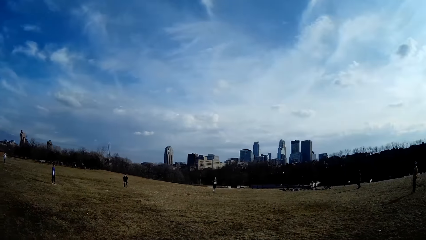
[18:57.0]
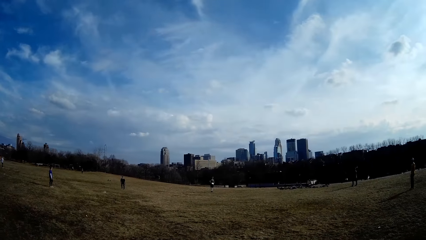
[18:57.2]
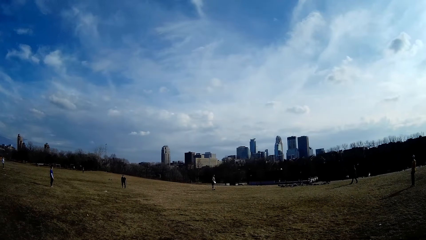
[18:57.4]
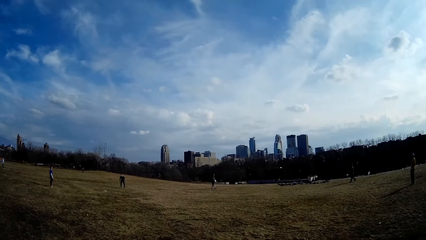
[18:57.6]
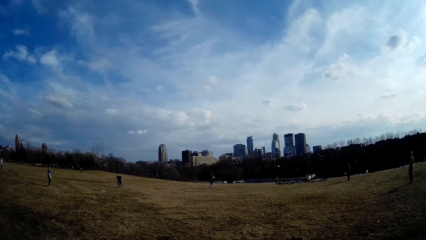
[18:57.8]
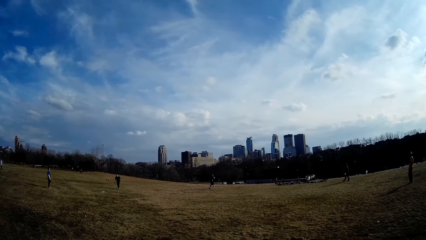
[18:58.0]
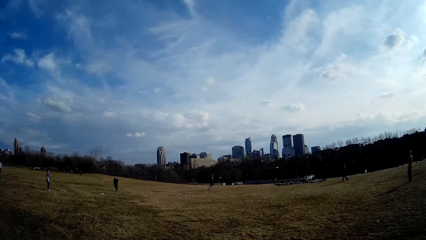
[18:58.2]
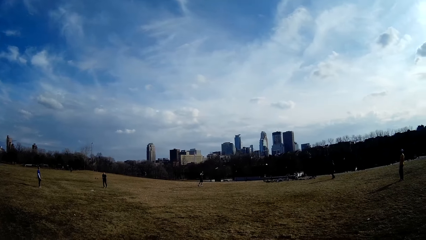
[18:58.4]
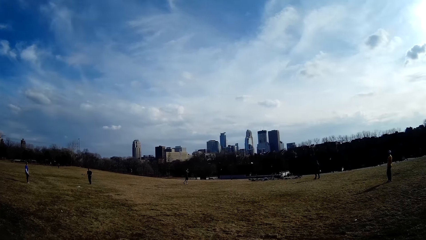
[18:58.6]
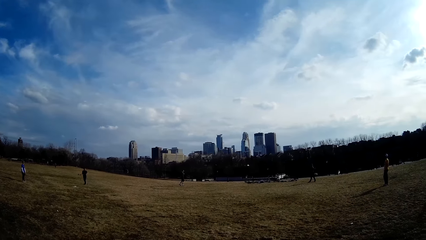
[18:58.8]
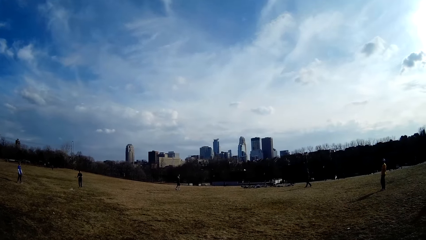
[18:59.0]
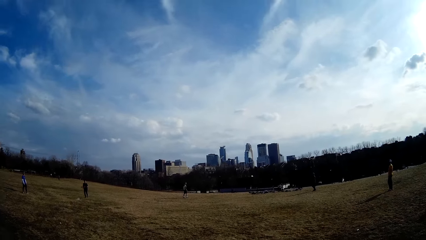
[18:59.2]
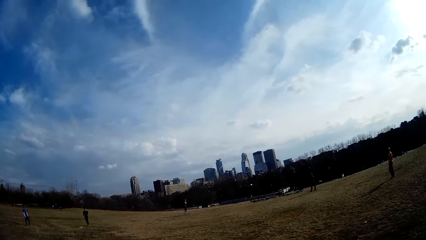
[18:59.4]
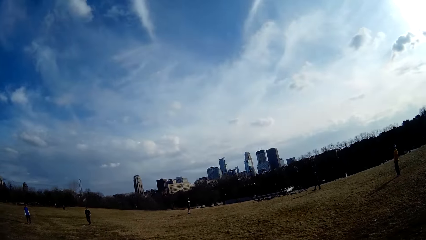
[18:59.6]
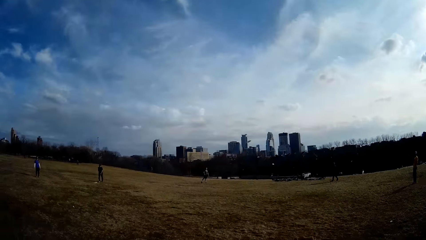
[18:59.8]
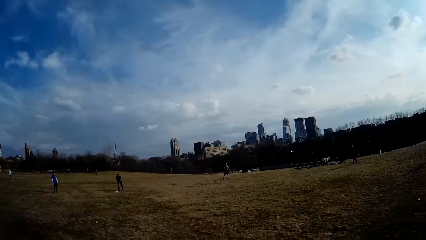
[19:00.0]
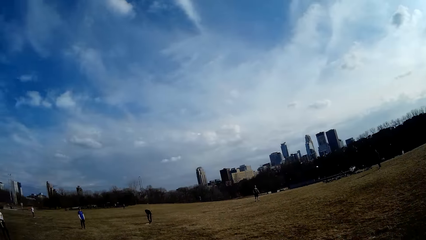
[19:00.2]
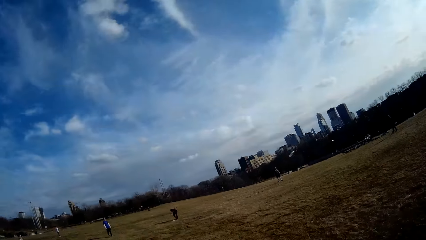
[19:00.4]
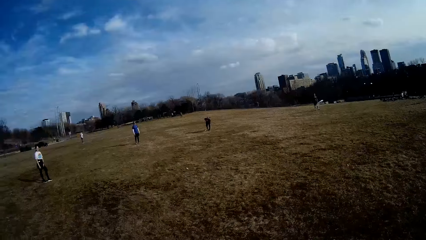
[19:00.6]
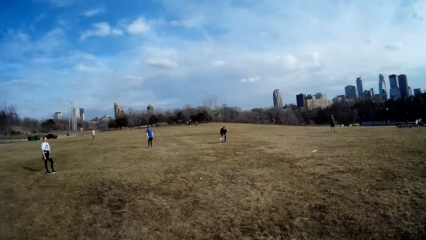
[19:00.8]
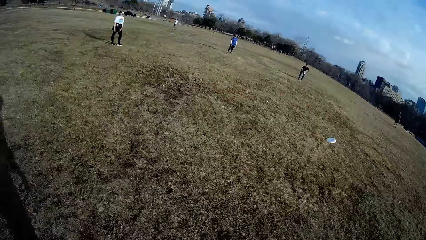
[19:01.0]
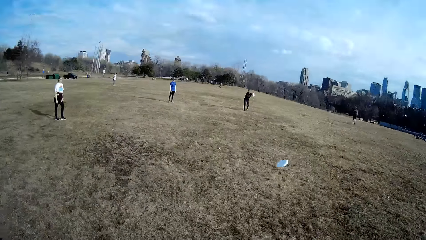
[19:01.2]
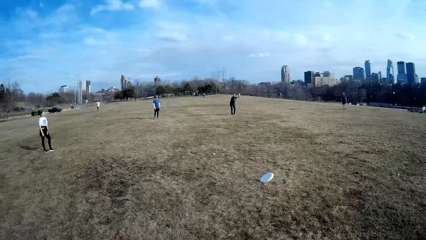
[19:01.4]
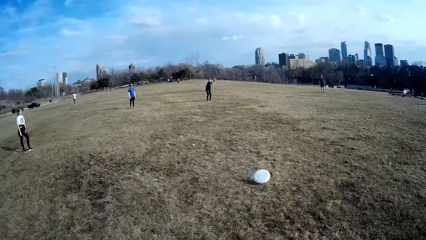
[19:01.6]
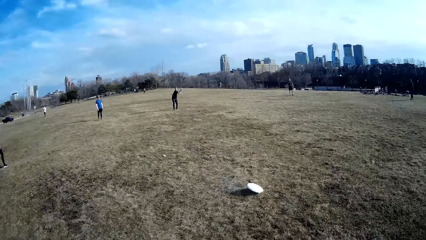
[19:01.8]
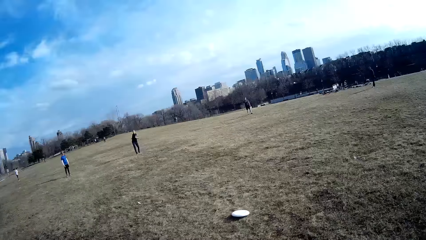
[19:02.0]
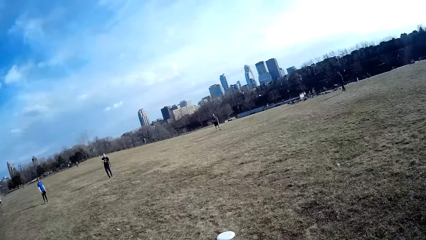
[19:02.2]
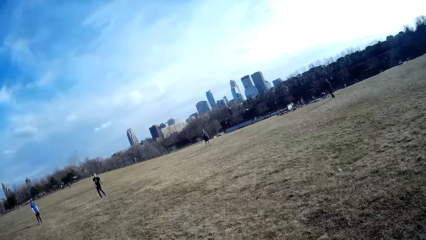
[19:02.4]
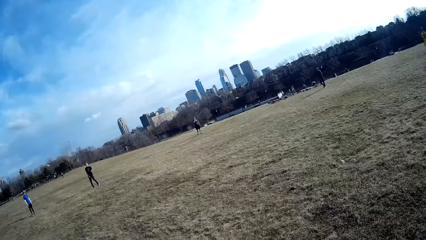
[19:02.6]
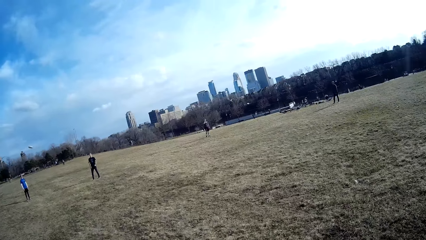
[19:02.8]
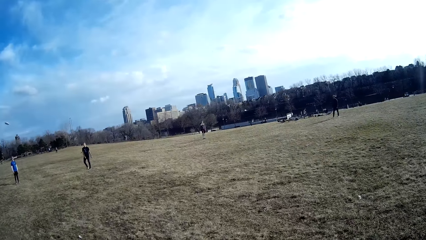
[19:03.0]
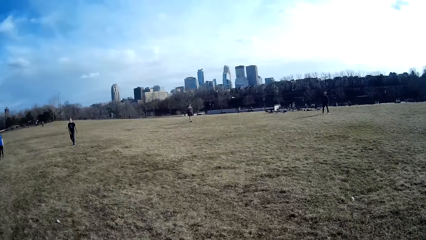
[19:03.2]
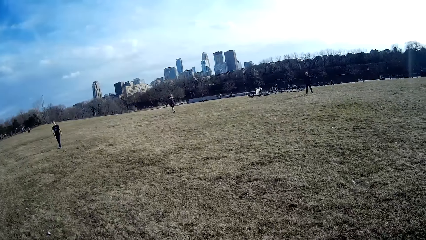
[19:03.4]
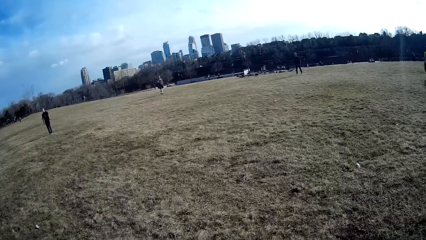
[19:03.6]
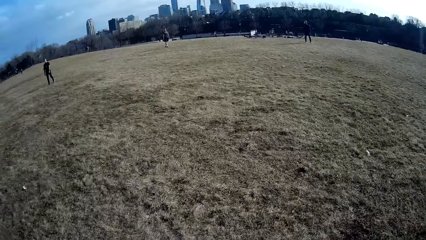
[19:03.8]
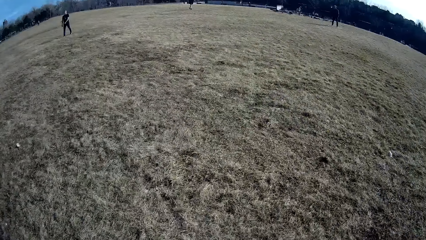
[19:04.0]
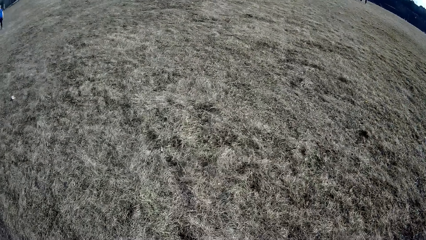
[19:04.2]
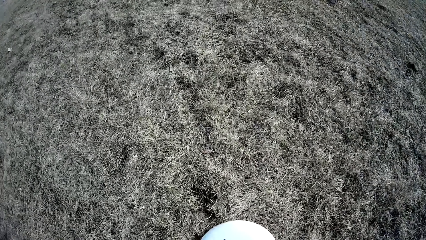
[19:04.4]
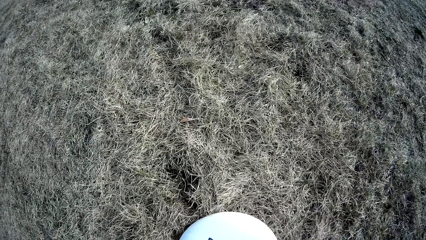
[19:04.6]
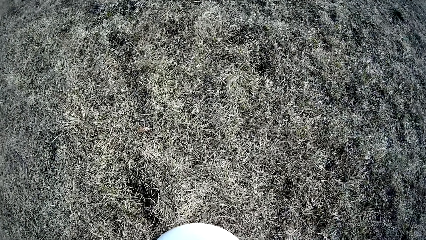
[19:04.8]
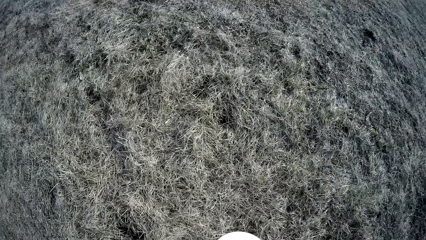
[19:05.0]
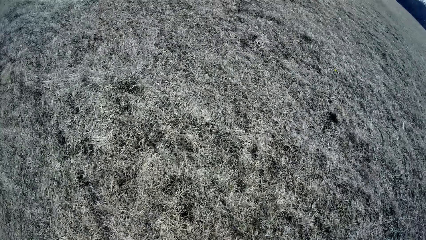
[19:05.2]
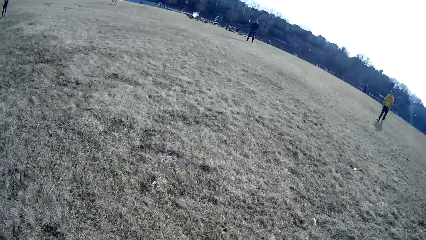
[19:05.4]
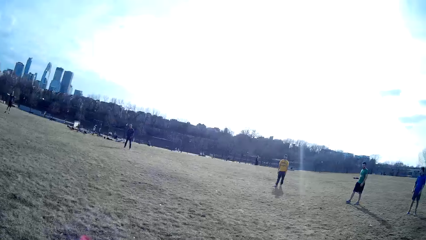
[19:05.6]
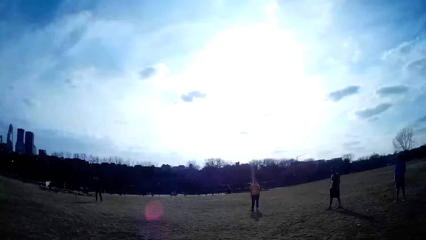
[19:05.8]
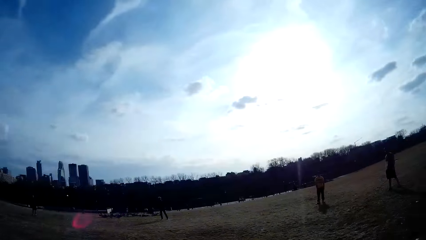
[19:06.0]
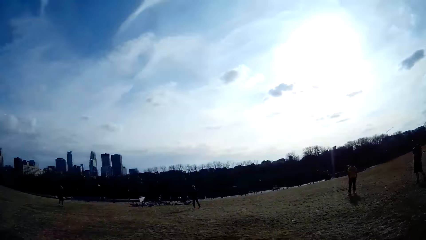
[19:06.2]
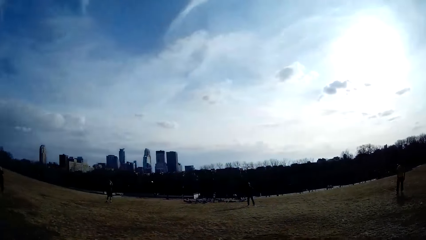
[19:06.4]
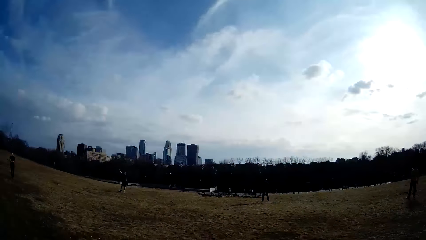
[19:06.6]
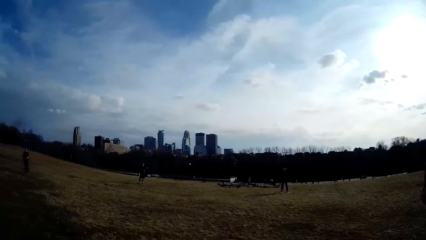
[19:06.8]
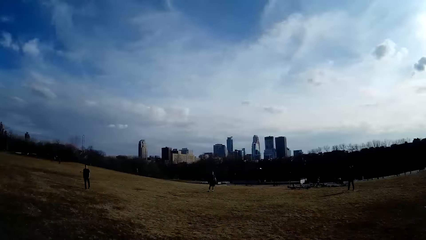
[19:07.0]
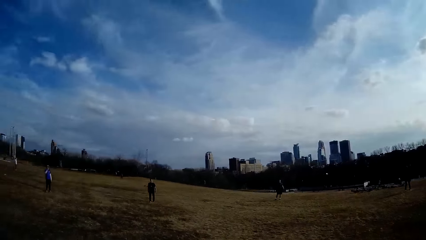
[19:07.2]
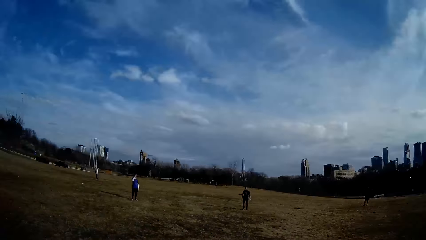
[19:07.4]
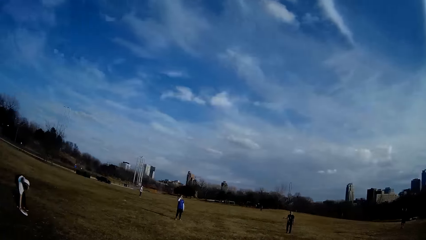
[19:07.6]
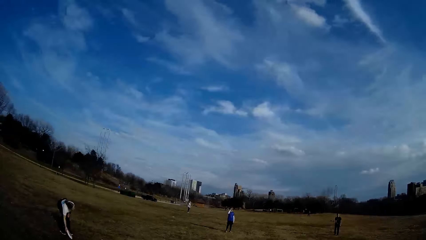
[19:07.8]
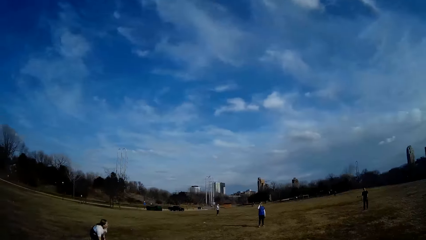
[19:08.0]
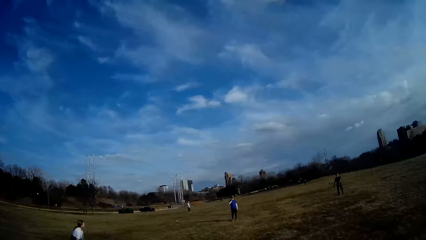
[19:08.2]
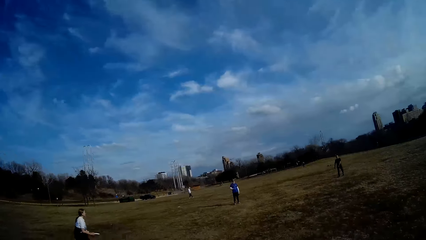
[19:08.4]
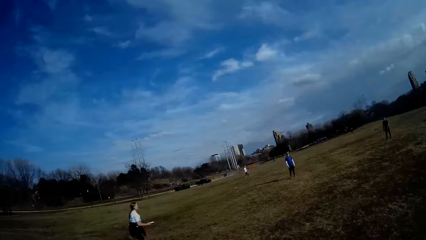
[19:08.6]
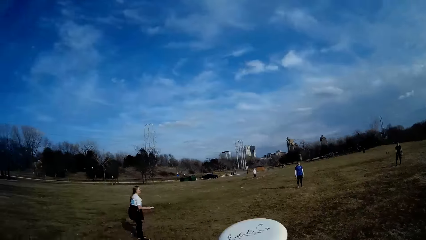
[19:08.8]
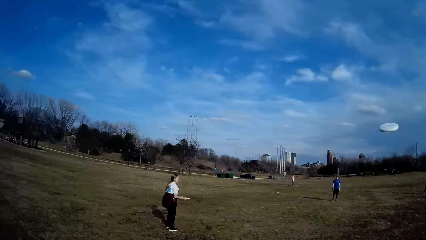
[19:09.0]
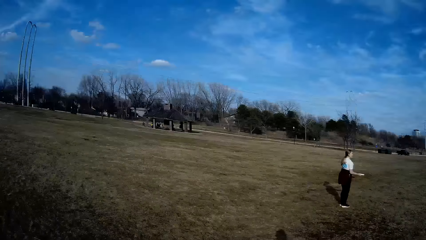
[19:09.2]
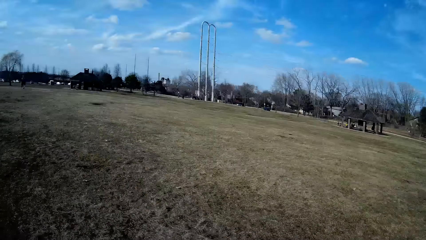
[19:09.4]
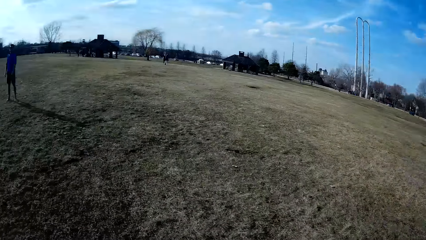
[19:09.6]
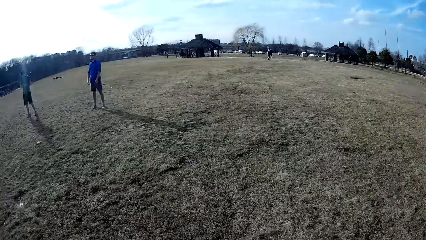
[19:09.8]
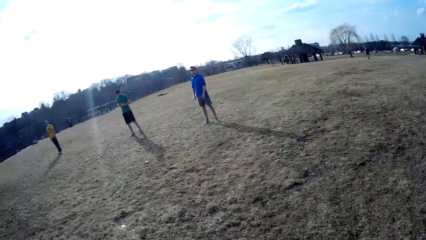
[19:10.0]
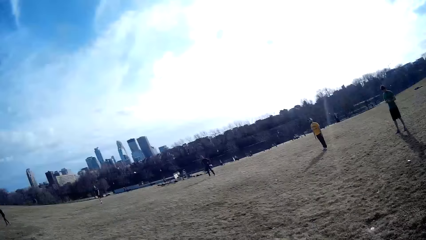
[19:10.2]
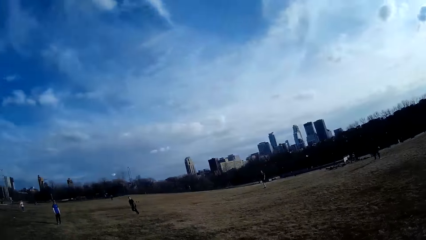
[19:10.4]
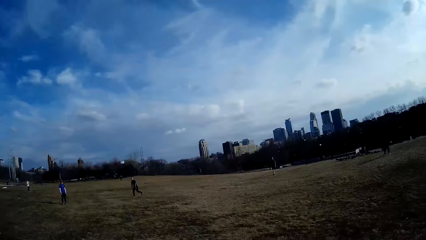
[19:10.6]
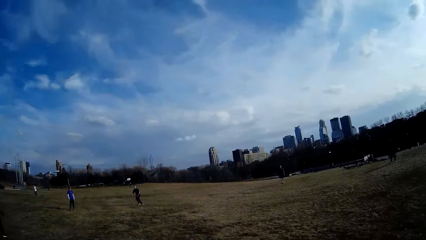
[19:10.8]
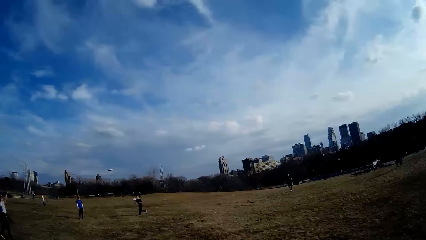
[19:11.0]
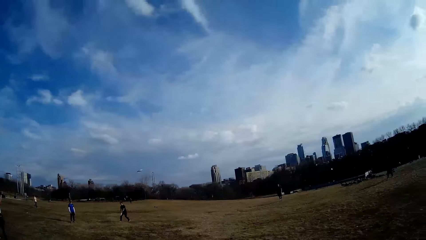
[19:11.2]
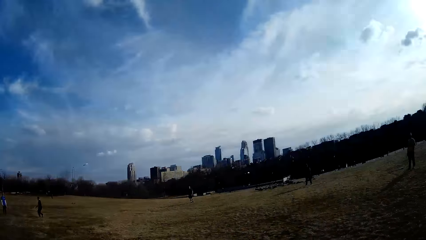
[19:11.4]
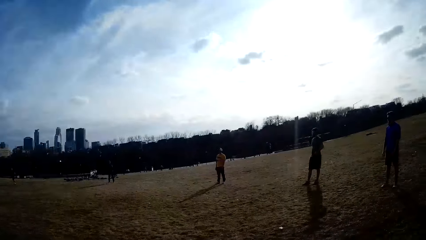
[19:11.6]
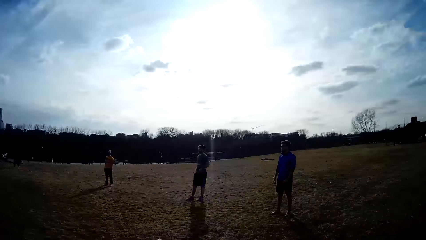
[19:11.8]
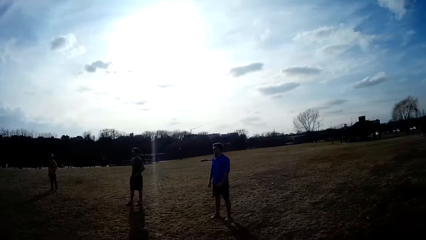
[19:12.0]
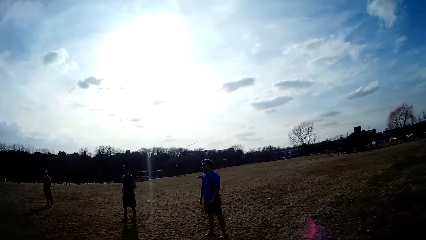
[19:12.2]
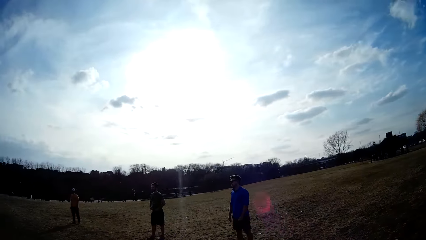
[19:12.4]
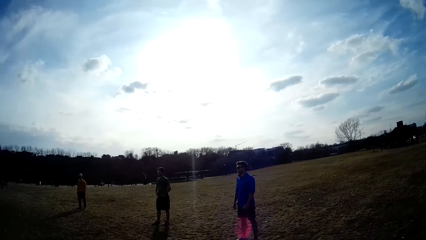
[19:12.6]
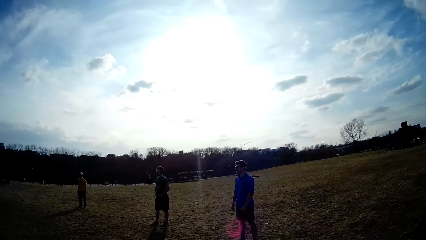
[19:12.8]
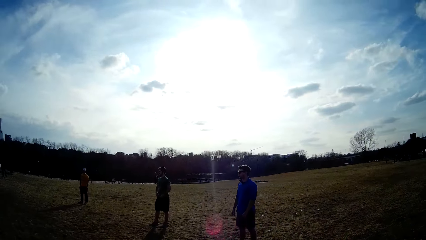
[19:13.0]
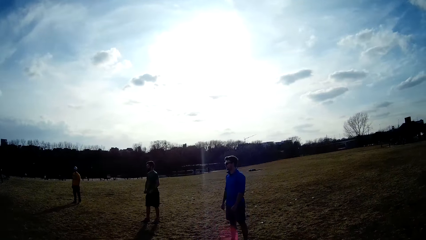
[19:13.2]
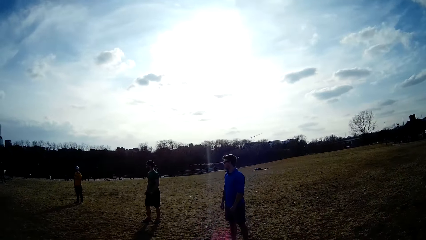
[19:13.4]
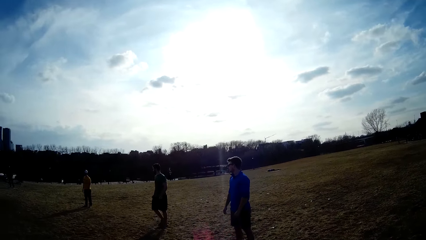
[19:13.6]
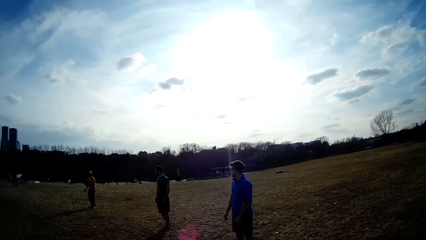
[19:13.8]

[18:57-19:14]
A man throws the white slate. Another man makes for the white slate, picks up the white slate from the ground and throws the white slate in the air. Another man raises his right hand towards his glasses. A woman picks up the white slate from the ground. Another man operates a phone with both hands. The woman throws the white slate in the air. The second man catches the white slate in the air.
